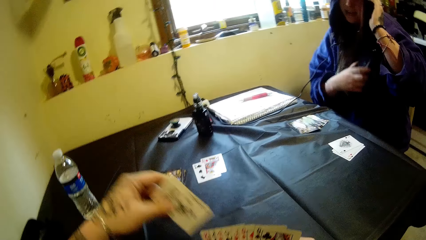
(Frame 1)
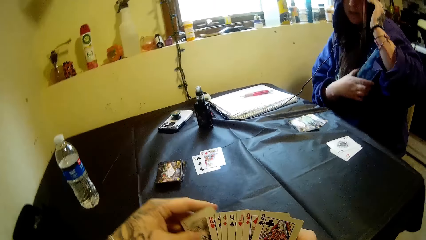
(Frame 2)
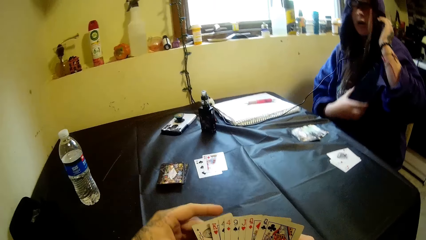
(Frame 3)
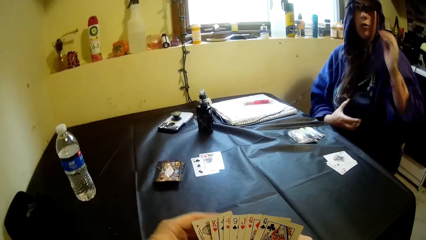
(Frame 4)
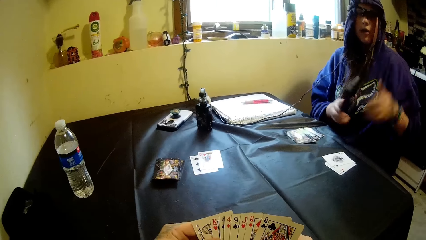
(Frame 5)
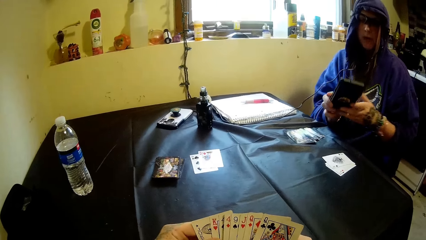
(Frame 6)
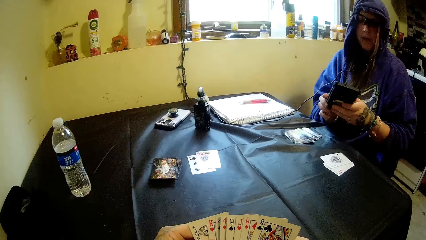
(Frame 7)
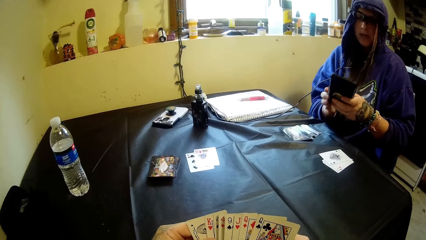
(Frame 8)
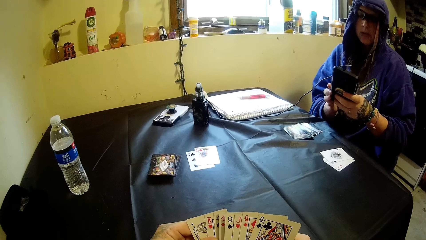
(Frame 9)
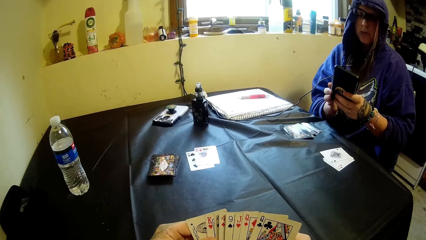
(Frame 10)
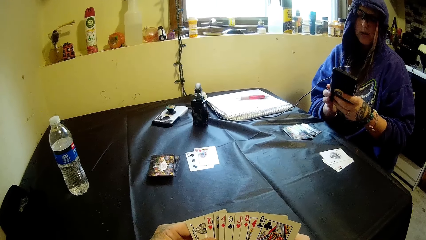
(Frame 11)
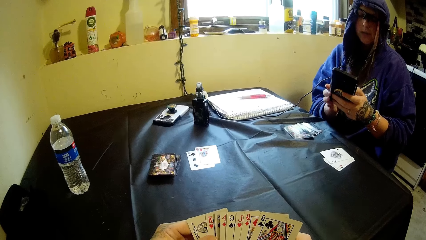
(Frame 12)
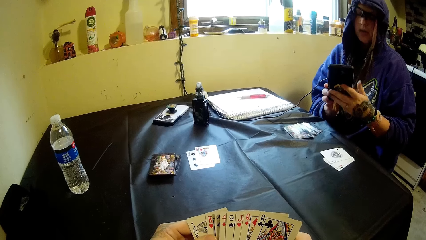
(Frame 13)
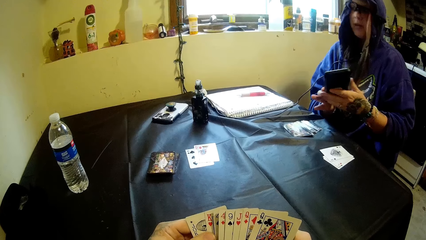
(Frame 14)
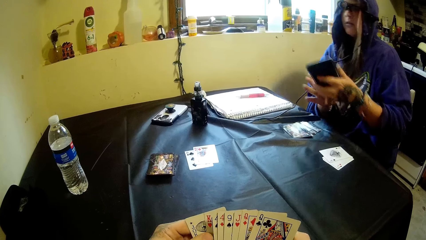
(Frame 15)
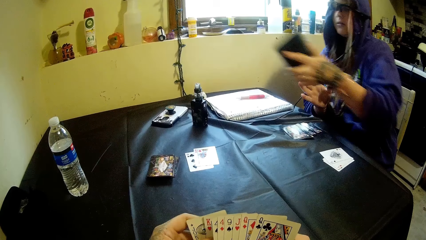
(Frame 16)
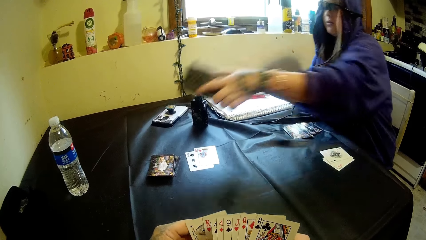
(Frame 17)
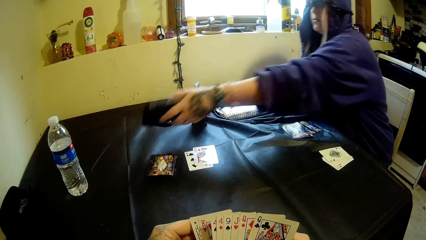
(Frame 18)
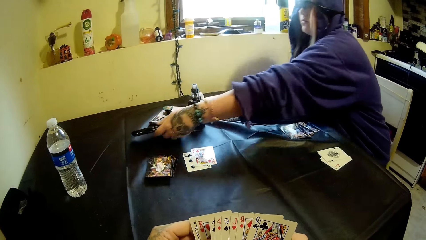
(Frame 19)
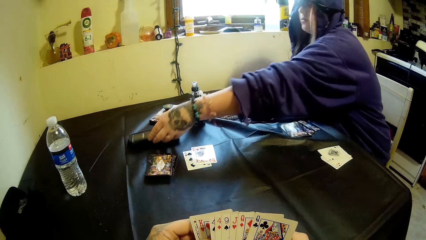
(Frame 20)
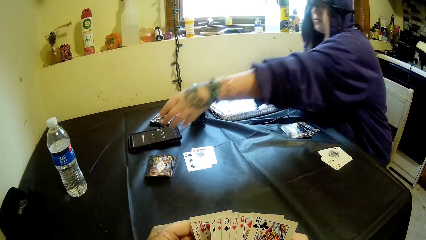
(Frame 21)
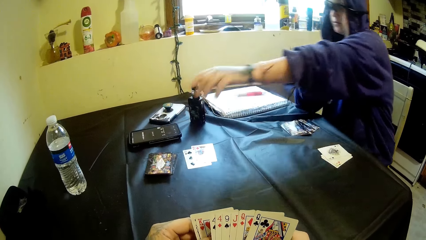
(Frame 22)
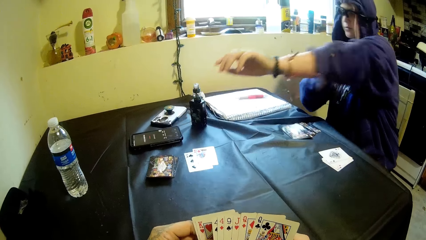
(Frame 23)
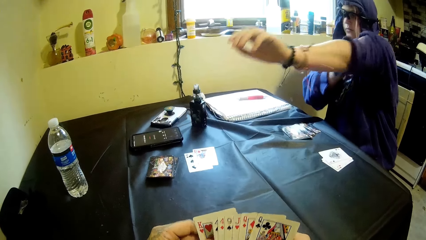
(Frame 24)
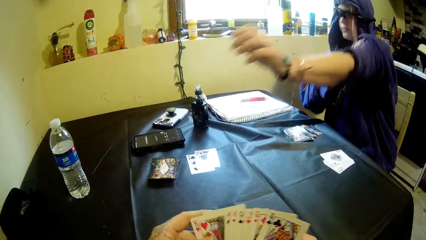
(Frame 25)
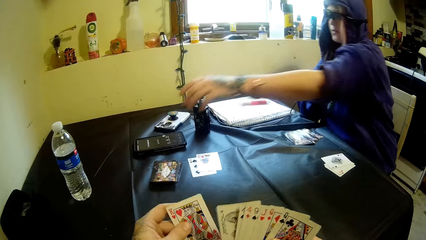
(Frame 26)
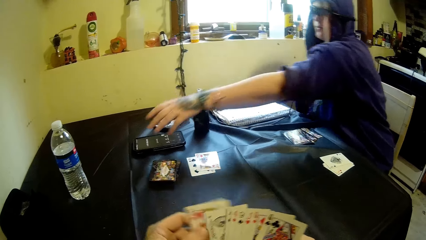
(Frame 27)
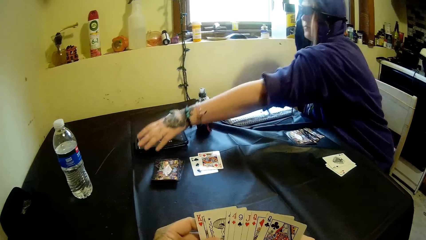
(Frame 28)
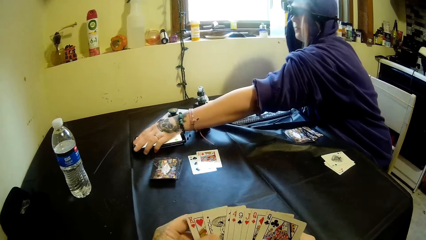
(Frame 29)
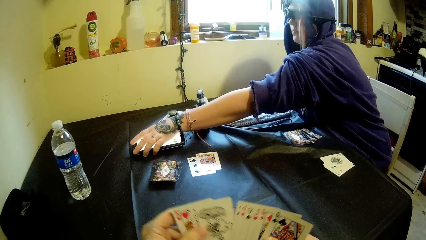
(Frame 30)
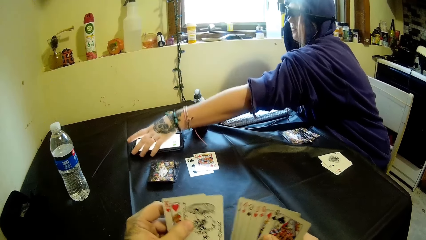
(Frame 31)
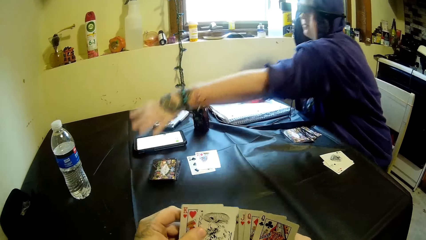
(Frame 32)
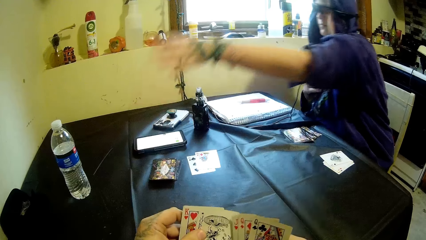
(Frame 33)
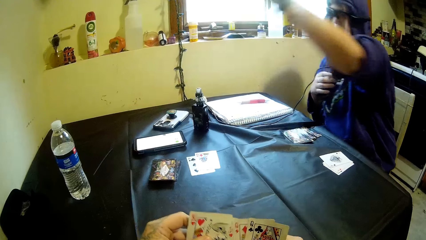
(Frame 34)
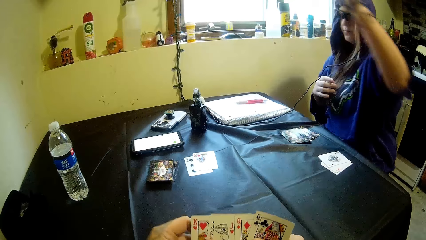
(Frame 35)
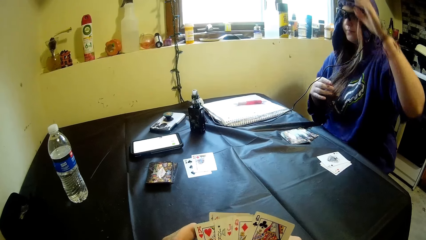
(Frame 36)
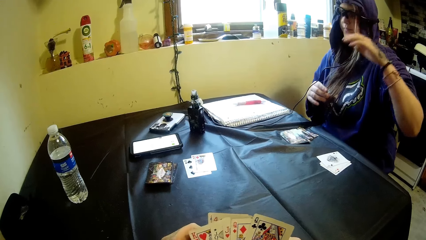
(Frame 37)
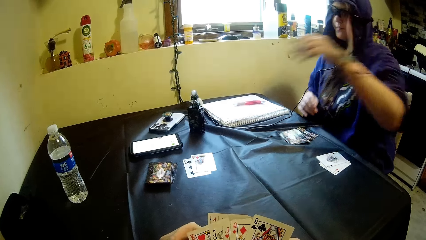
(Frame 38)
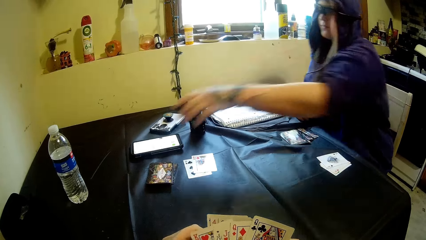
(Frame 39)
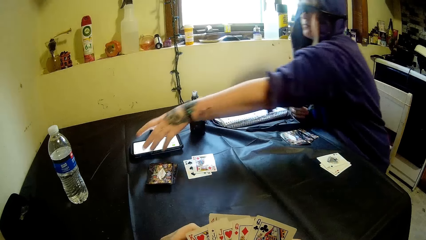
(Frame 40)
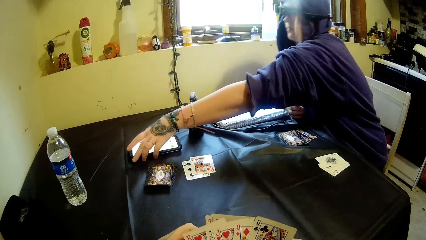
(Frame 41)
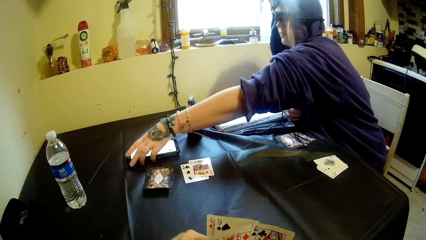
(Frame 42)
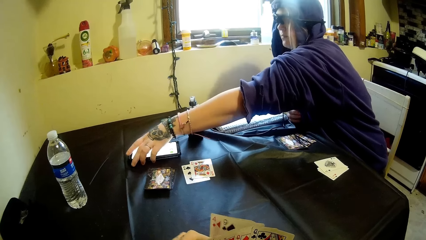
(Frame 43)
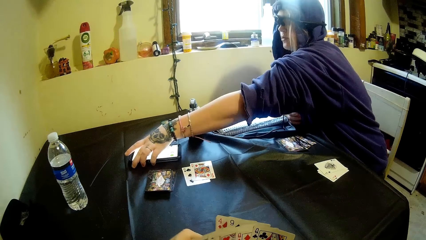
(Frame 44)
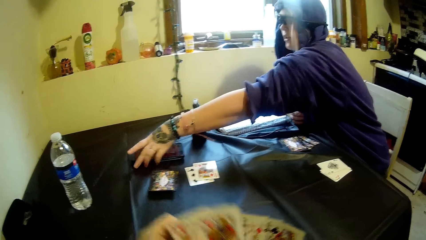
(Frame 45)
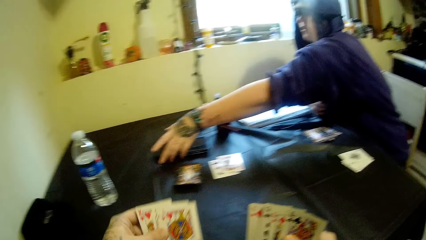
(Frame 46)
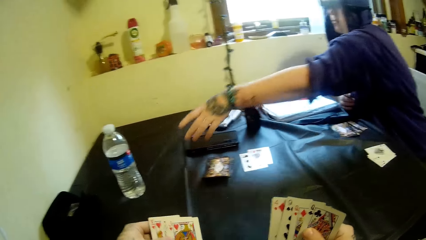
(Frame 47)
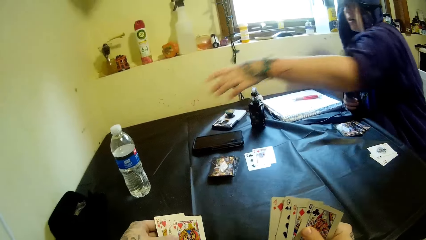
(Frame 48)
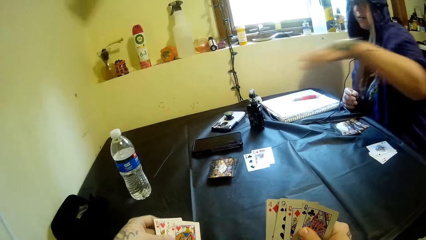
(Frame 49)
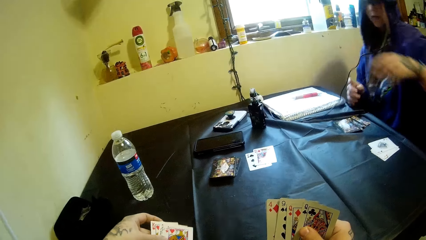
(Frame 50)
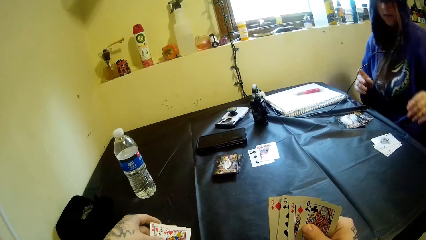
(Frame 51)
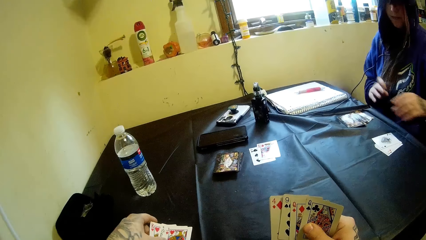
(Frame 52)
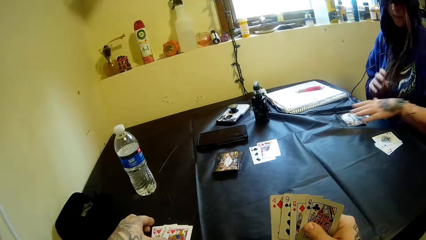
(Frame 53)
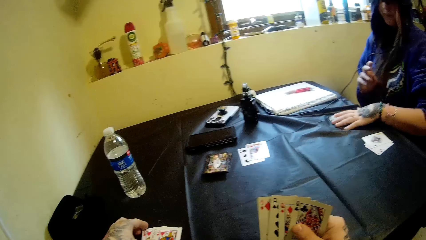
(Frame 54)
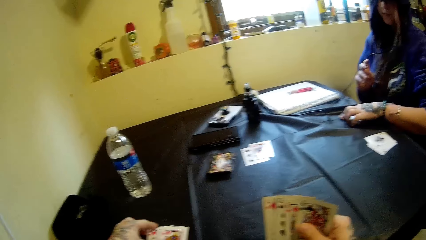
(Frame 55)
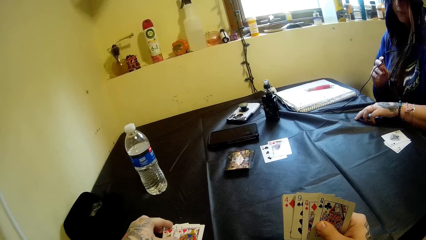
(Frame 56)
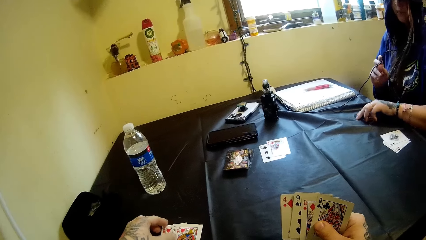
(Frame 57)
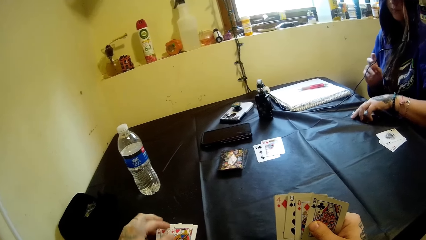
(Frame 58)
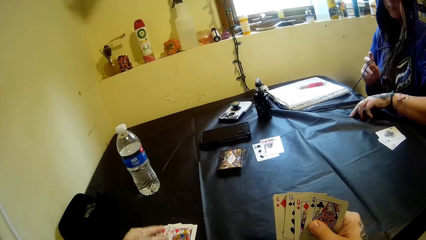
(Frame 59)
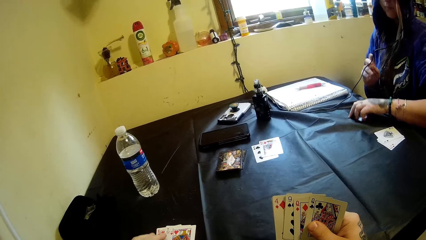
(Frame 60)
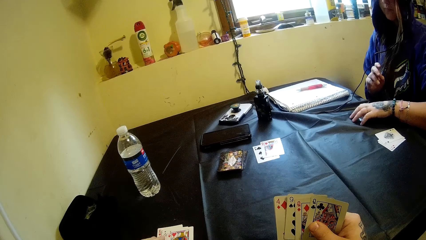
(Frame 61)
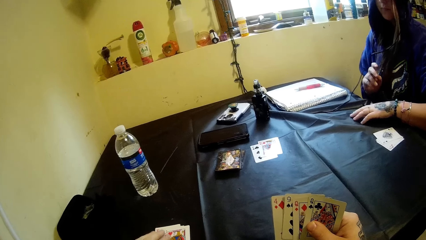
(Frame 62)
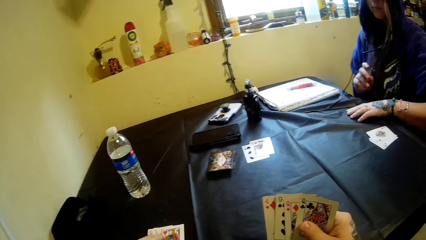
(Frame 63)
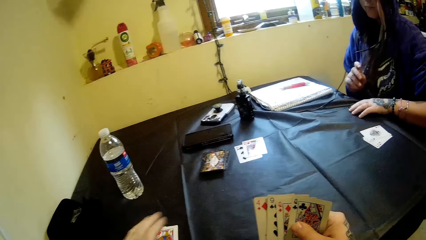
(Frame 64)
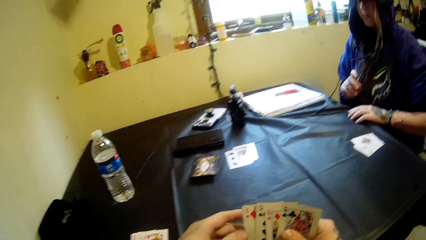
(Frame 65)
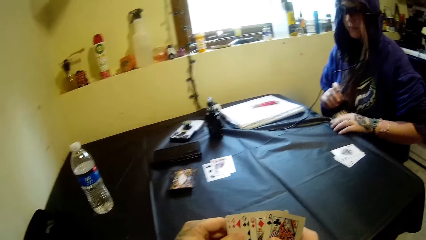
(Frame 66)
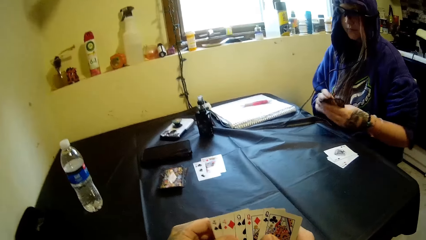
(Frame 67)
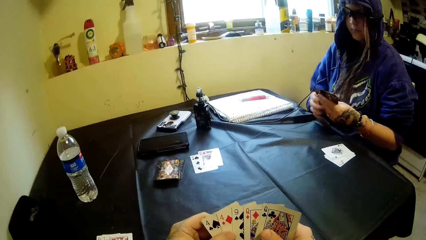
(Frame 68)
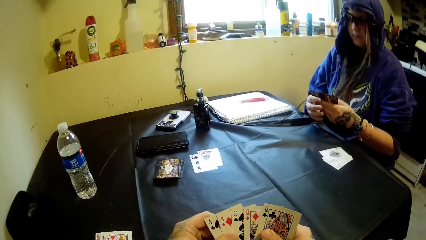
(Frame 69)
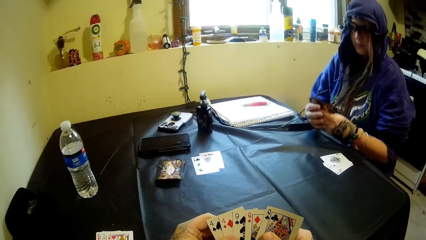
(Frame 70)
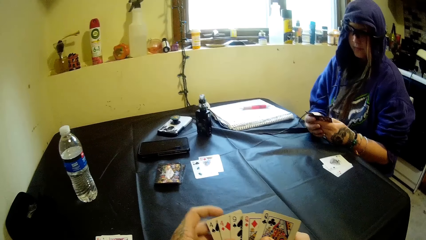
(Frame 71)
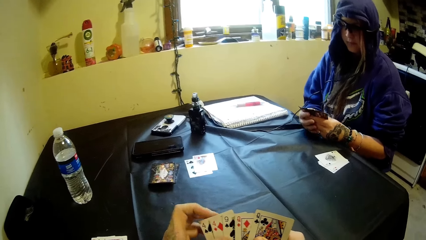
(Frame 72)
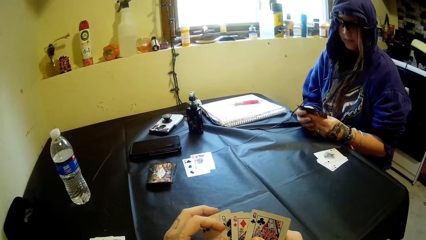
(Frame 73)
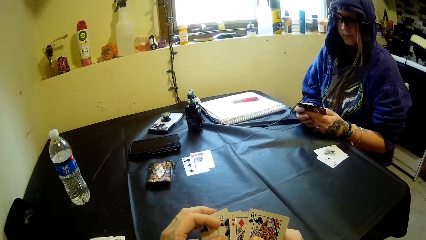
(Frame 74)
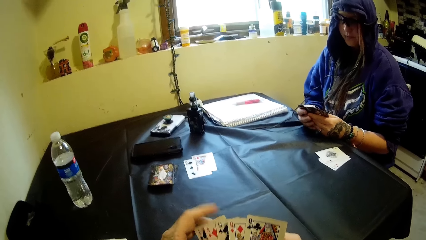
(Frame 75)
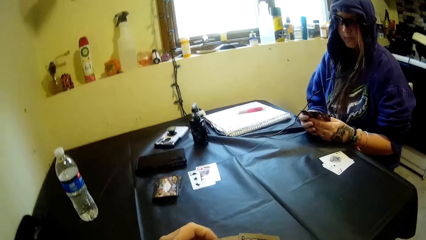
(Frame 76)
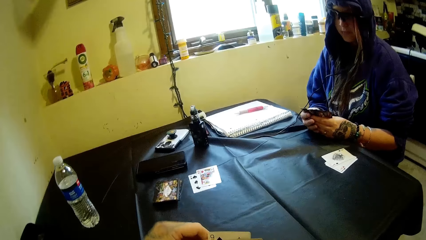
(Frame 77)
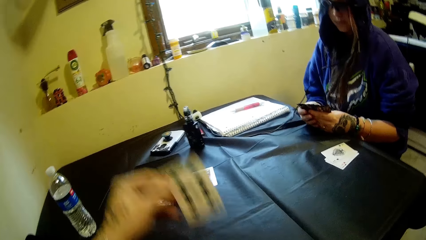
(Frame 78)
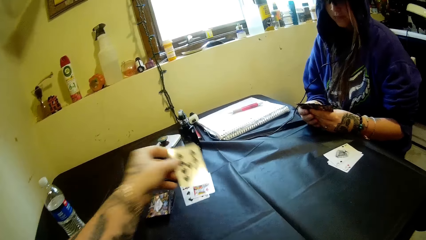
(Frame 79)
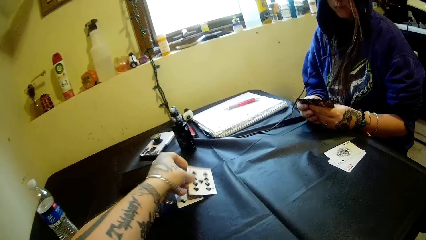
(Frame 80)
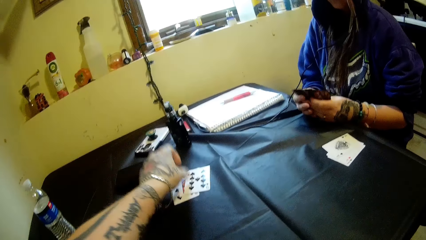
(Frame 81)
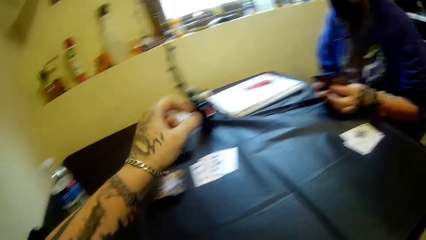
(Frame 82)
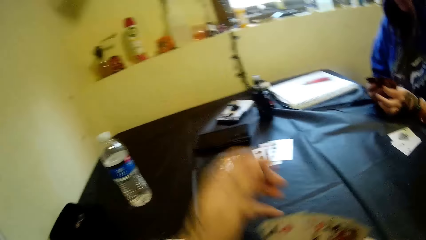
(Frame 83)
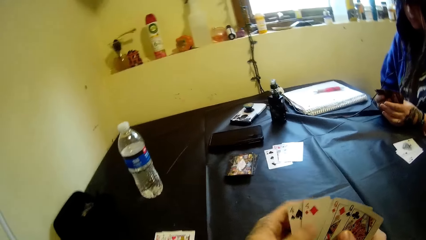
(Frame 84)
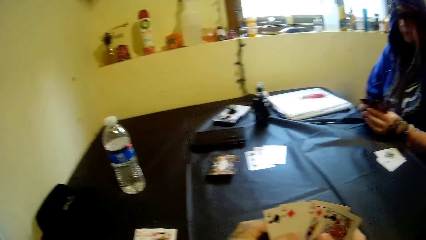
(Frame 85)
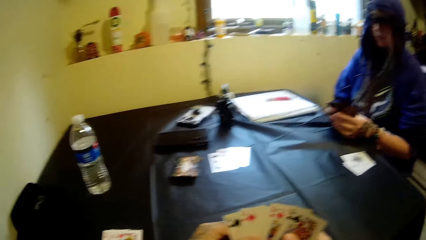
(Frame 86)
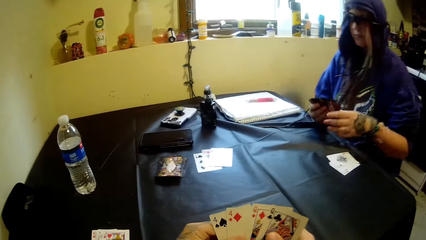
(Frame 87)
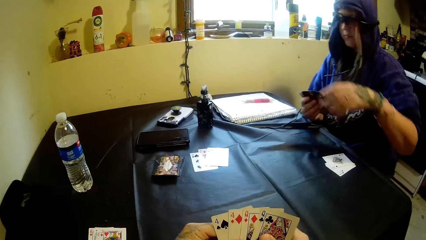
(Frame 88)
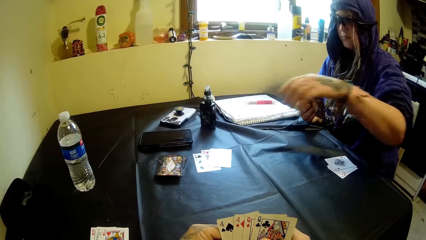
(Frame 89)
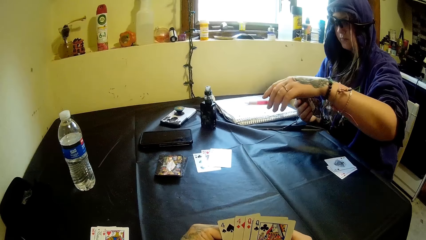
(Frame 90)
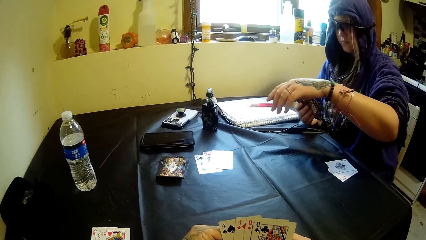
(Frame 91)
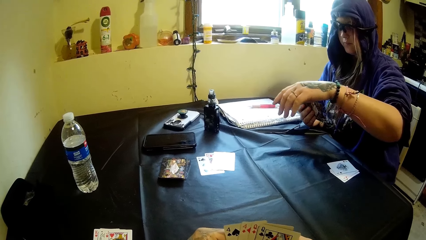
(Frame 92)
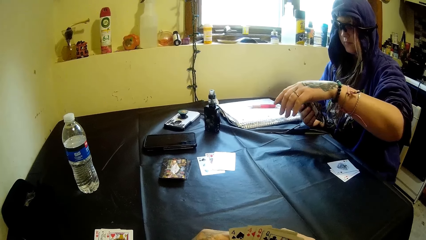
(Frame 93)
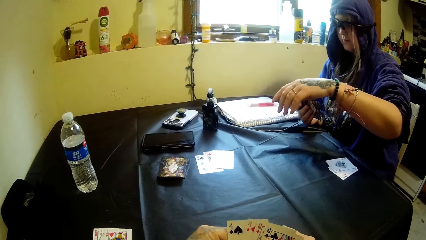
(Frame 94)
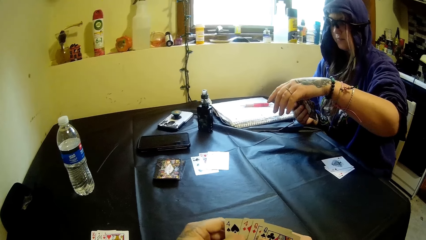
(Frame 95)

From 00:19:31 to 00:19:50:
The camera wearer picks a card from a stack of cards on the table with his left hand. He joins the card in his left hand with the other cards in his hands, under the others. A woman holds the phone. She moves the phone in her hands. She operates the phone in her hands. She drops the phone on the table with her left hand. She pulls her left sweater sleeve. She adjusts her hoodie with her right hand. She touches the phone. She adjusts the phone on the table with her left hand. She lifts her left hand. The camera wearer looks at the cards. The woman switches off the phone screen. The camera wearer separates cards from the others. He moves the card in his hands. The woman lifts her left hand. The camera wearer looks at the cards. The woman picks the cards on the table with her left hand. She moves the cards in her hands. The camera wearer moves the card in his hands. He places a card in his left hand on the table, on the other. He lifts his left hand and holds the cards.
